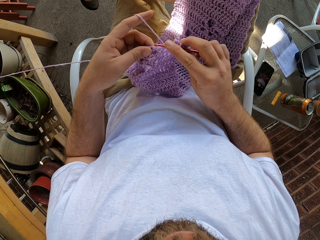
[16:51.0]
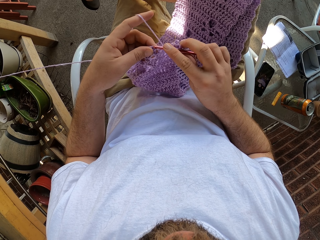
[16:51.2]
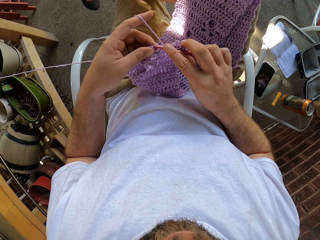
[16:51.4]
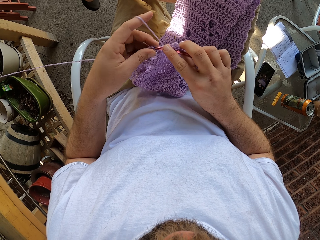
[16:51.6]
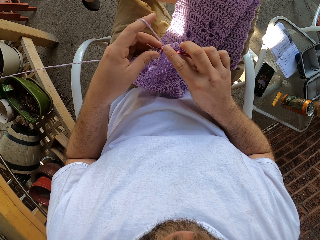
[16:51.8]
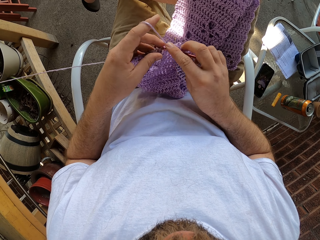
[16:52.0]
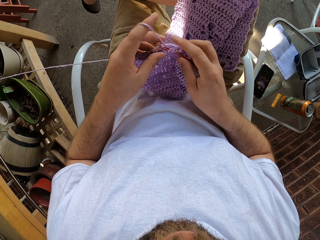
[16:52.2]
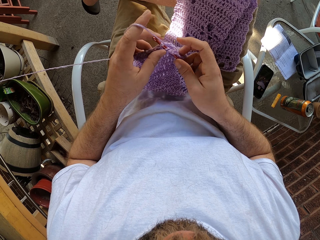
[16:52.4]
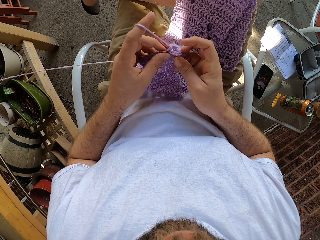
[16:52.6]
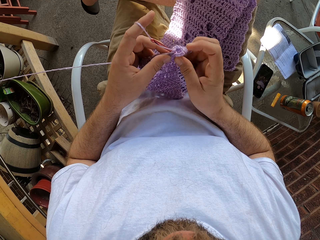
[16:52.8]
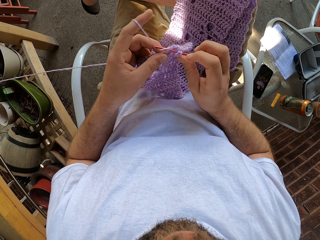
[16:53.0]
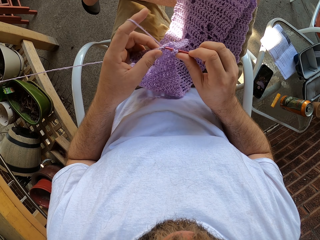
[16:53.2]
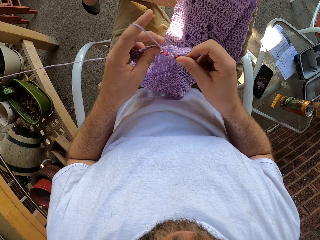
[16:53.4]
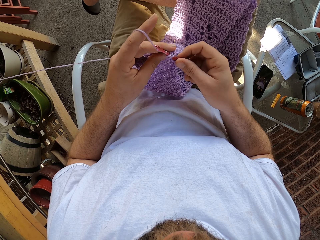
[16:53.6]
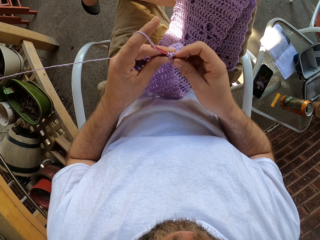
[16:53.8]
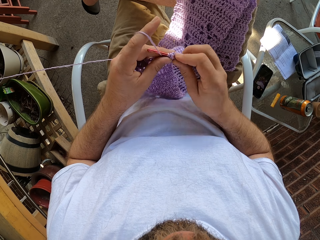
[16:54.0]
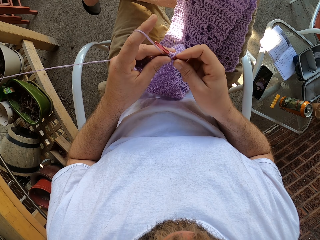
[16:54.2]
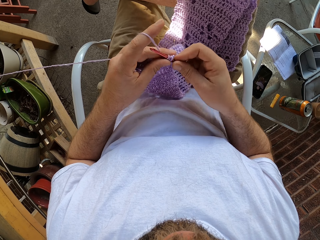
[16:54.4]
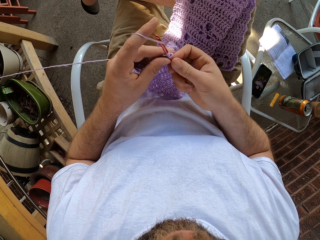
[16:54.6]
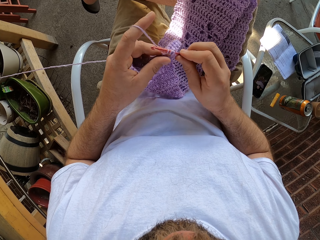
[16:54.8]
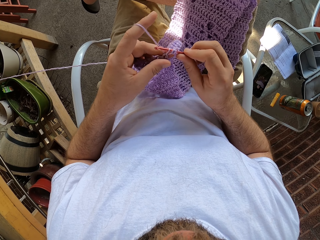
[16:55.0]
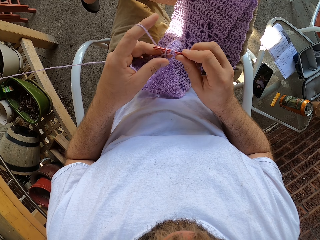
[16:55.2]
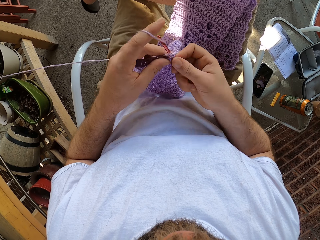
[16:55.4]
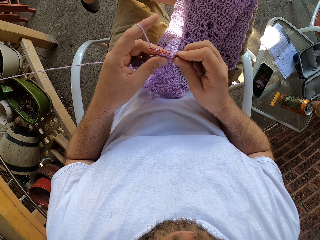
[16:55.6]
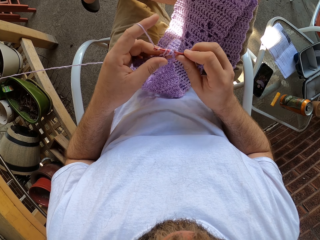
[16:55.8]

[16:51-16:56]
The camera wearer crochets the cloth.
